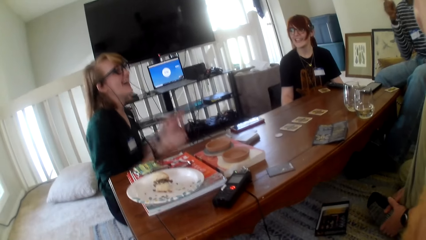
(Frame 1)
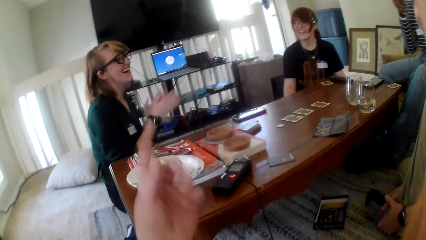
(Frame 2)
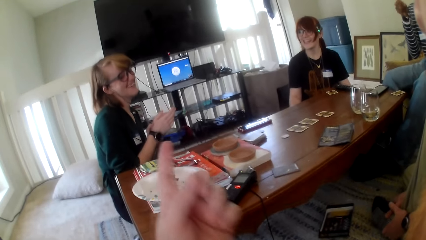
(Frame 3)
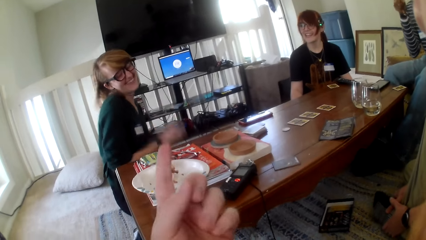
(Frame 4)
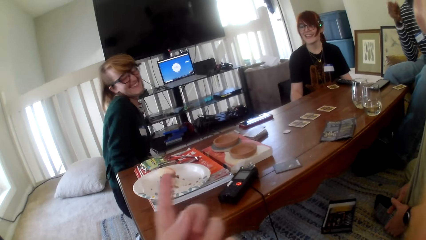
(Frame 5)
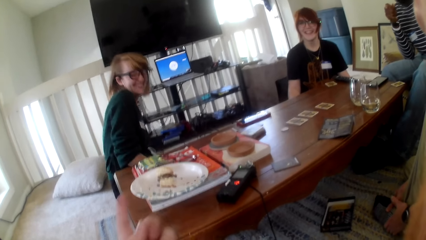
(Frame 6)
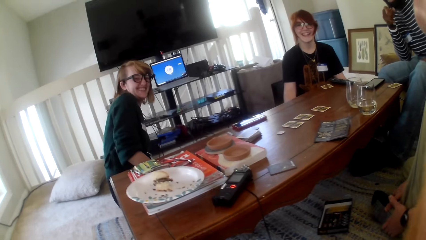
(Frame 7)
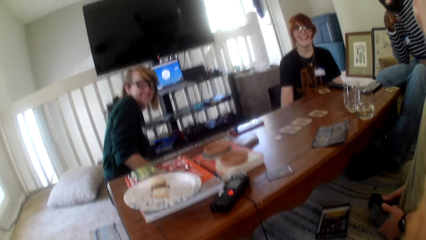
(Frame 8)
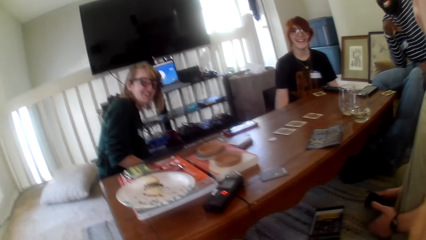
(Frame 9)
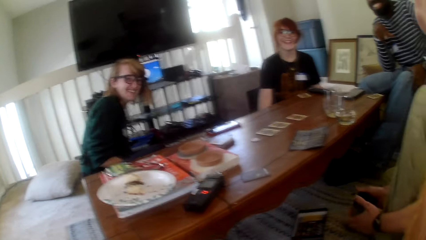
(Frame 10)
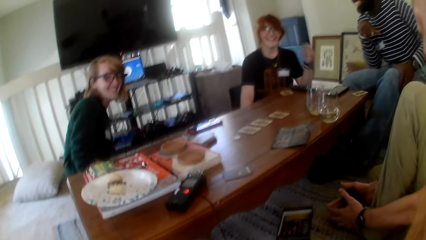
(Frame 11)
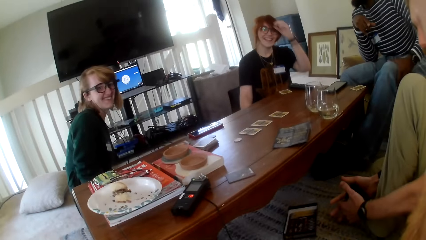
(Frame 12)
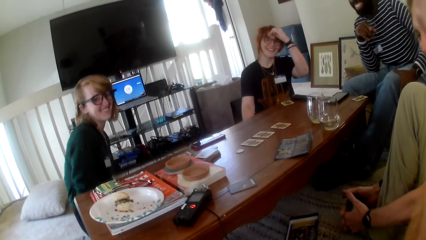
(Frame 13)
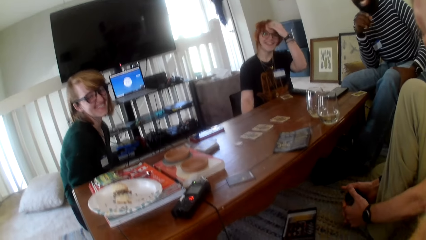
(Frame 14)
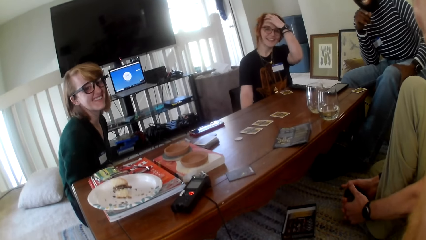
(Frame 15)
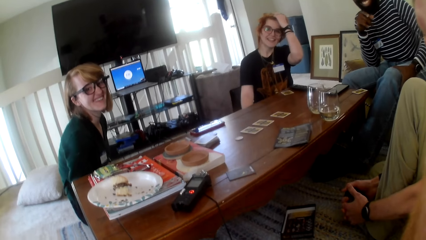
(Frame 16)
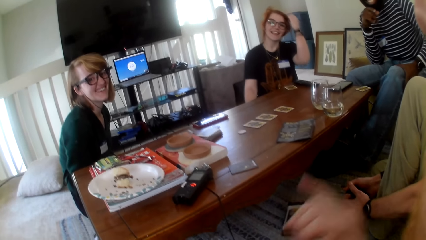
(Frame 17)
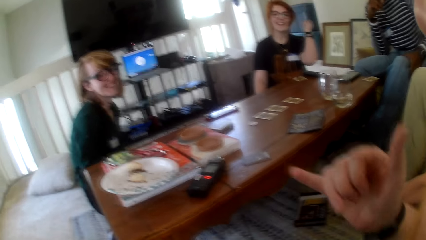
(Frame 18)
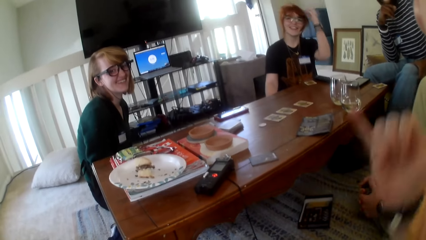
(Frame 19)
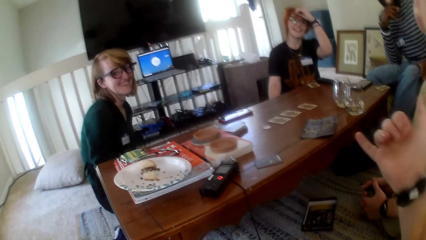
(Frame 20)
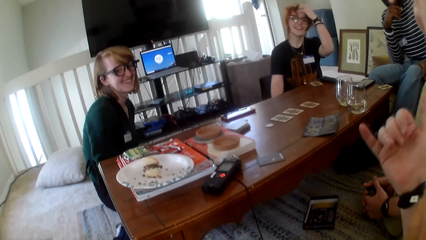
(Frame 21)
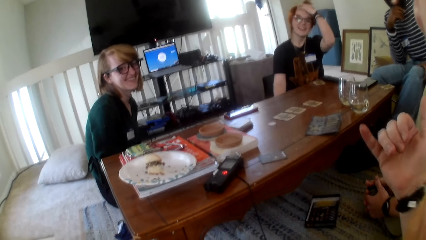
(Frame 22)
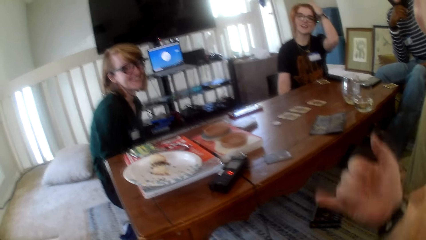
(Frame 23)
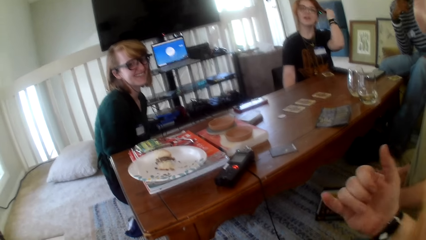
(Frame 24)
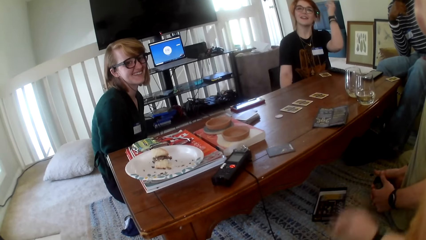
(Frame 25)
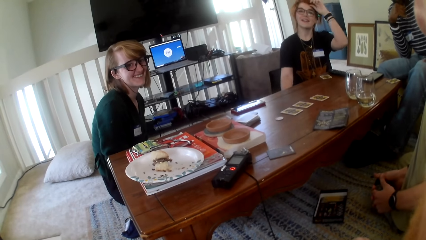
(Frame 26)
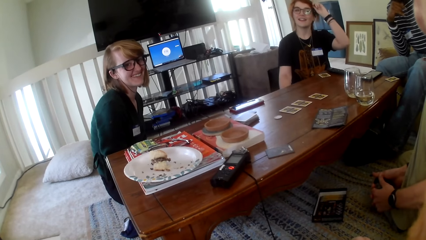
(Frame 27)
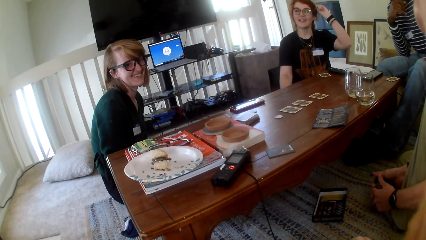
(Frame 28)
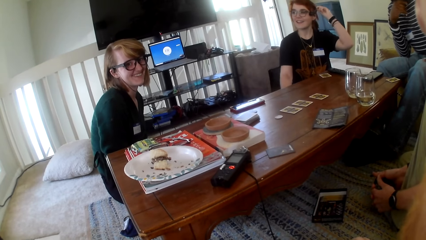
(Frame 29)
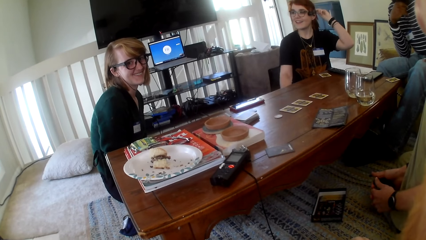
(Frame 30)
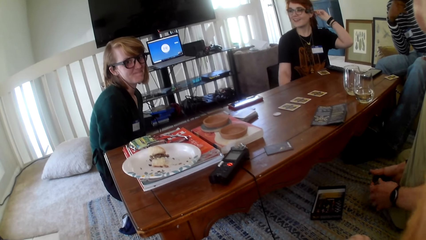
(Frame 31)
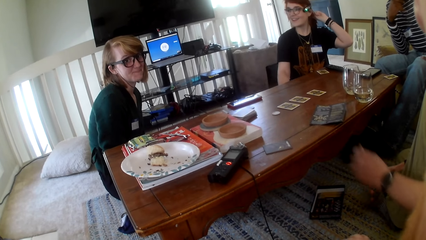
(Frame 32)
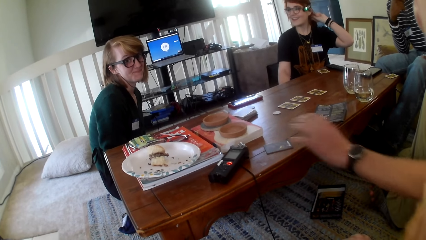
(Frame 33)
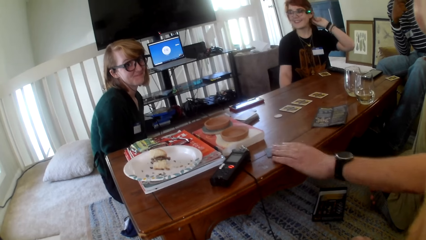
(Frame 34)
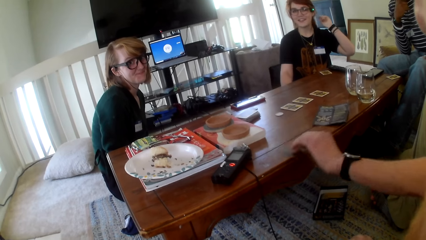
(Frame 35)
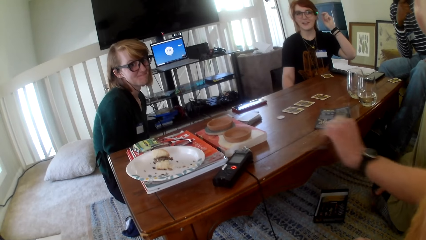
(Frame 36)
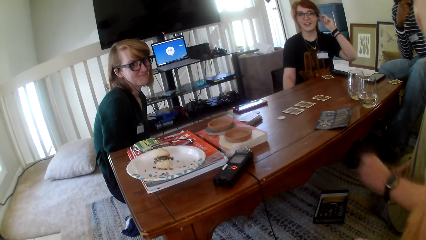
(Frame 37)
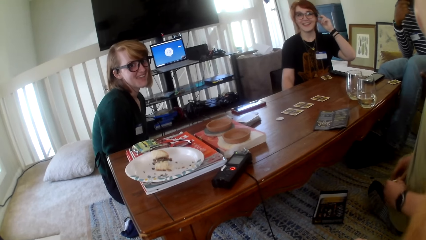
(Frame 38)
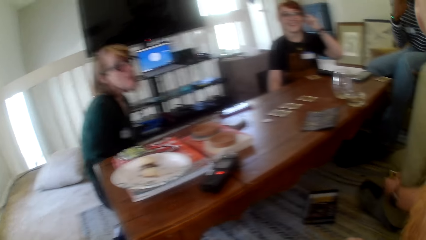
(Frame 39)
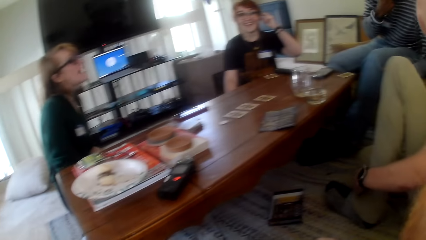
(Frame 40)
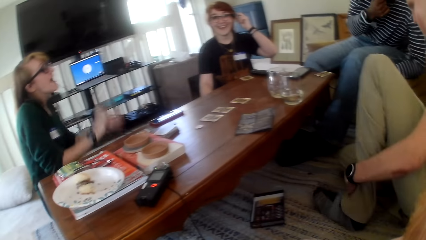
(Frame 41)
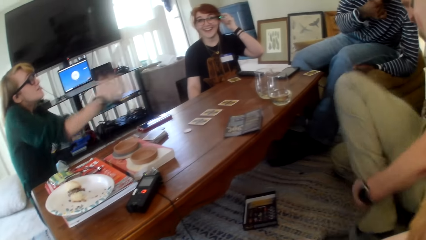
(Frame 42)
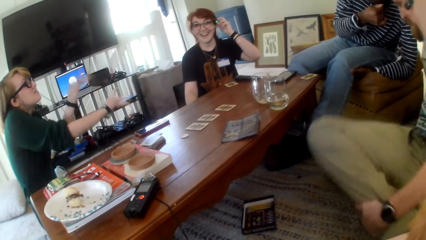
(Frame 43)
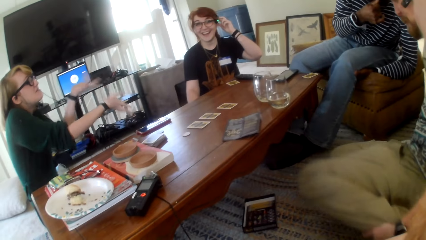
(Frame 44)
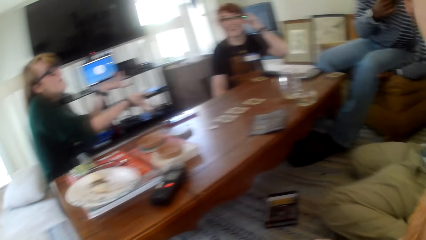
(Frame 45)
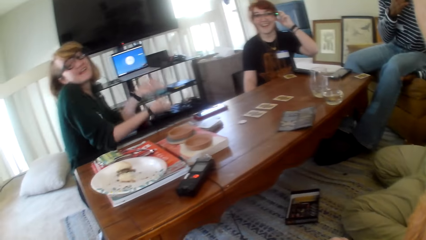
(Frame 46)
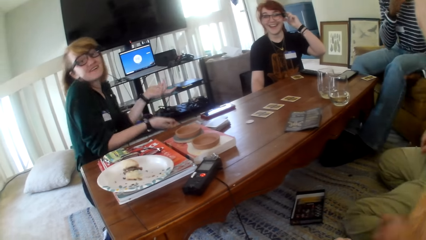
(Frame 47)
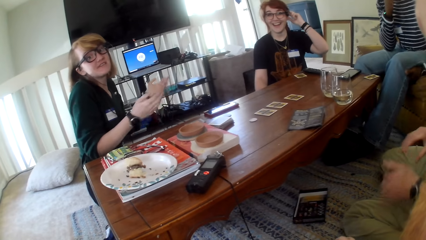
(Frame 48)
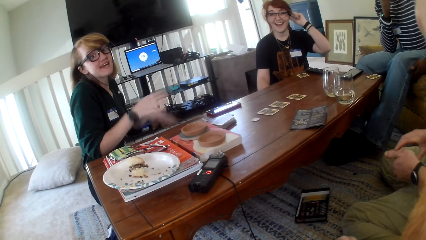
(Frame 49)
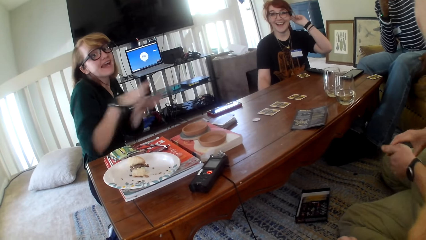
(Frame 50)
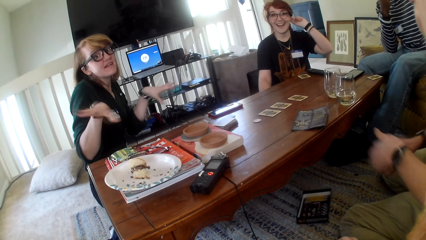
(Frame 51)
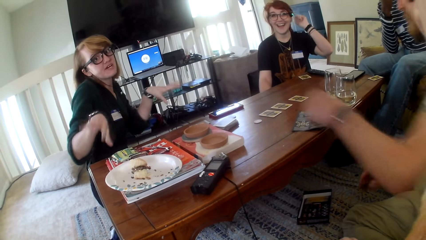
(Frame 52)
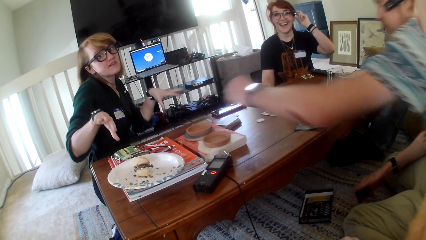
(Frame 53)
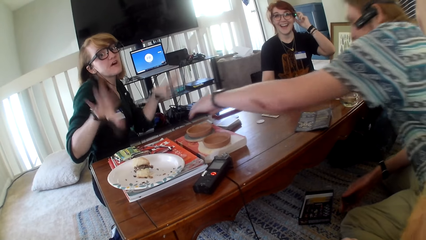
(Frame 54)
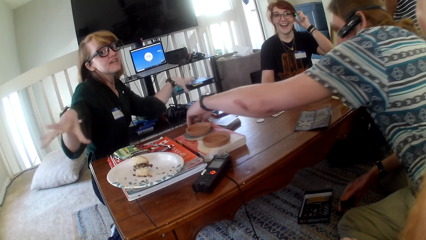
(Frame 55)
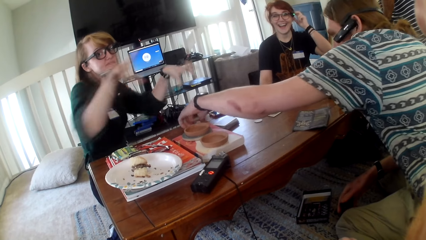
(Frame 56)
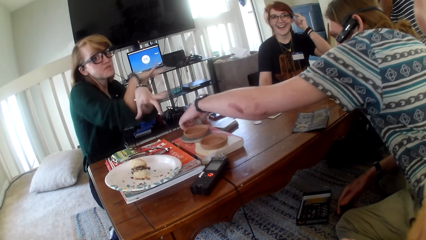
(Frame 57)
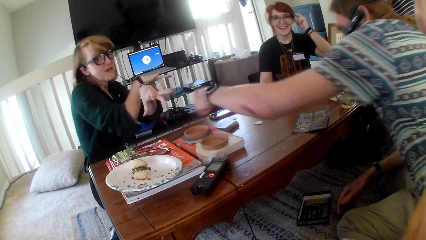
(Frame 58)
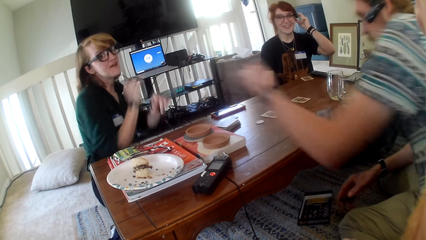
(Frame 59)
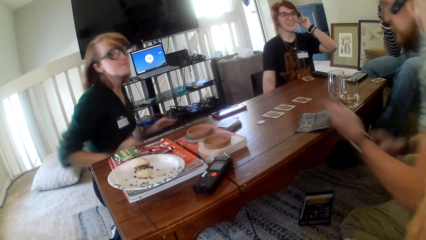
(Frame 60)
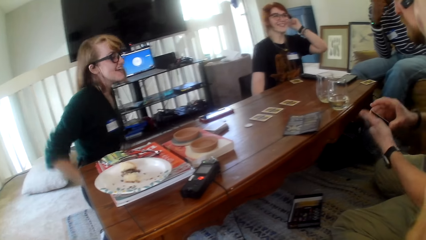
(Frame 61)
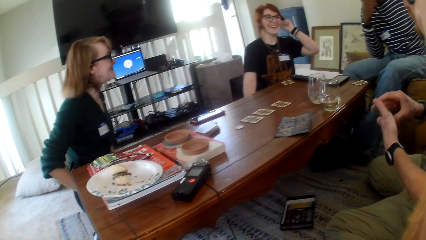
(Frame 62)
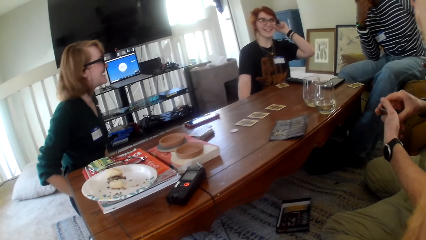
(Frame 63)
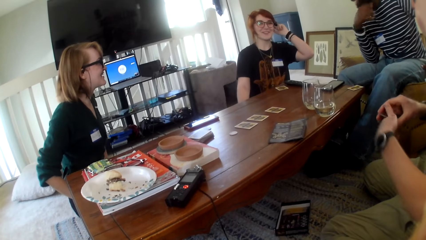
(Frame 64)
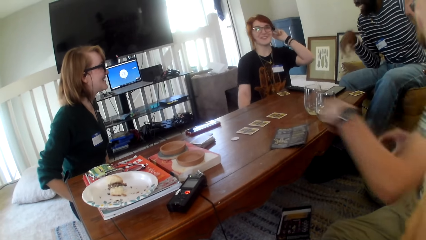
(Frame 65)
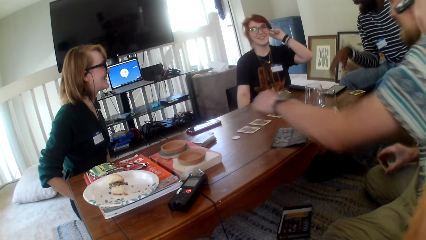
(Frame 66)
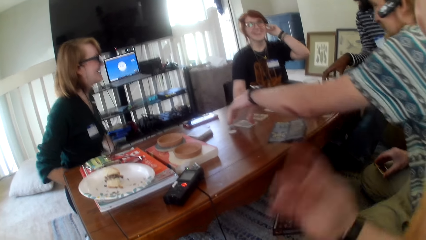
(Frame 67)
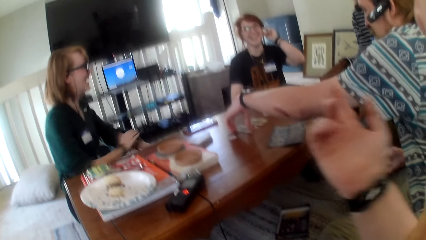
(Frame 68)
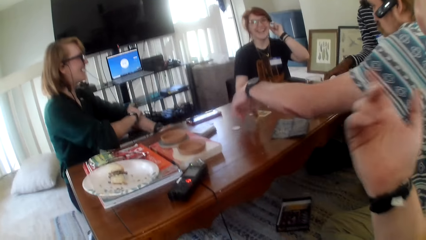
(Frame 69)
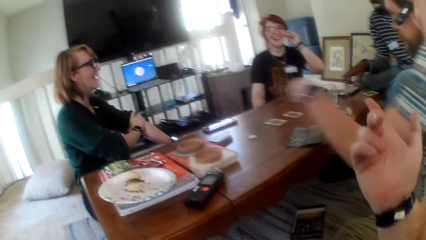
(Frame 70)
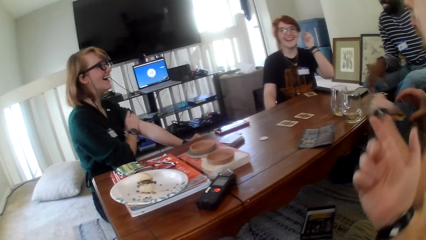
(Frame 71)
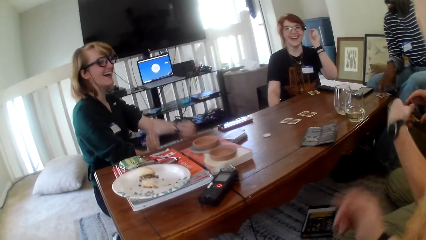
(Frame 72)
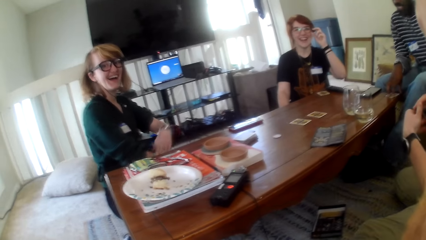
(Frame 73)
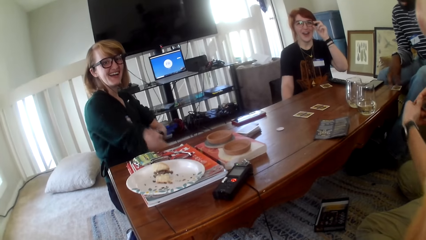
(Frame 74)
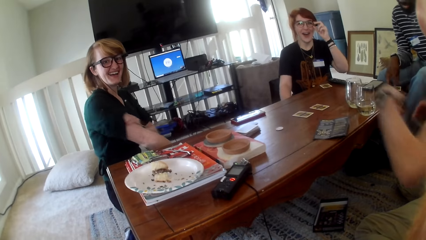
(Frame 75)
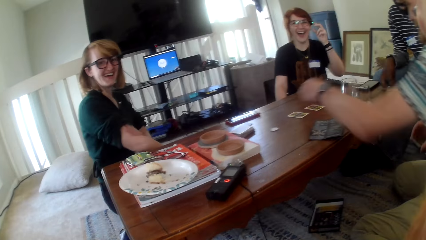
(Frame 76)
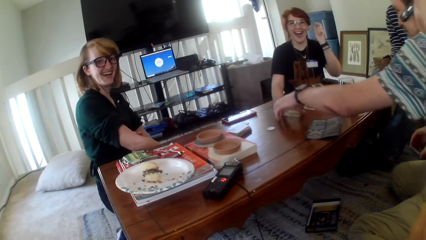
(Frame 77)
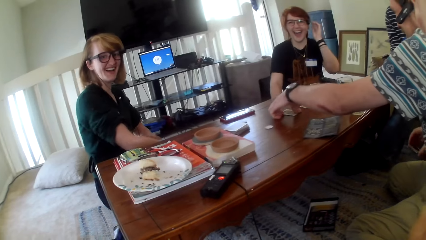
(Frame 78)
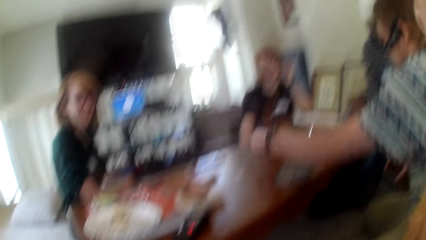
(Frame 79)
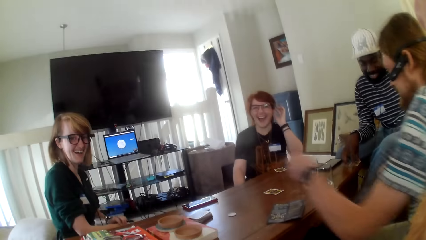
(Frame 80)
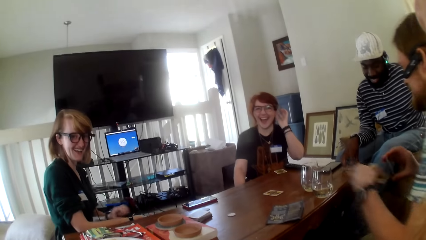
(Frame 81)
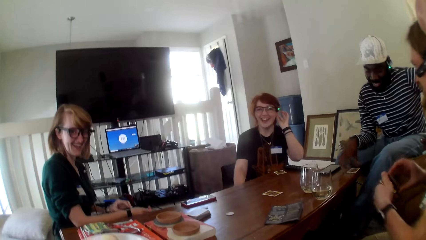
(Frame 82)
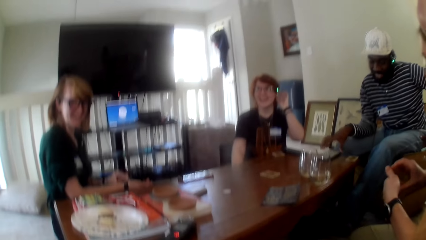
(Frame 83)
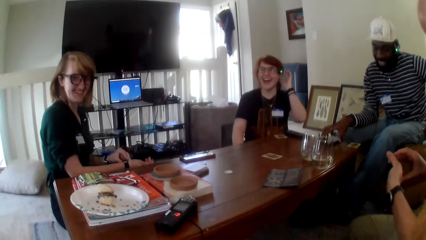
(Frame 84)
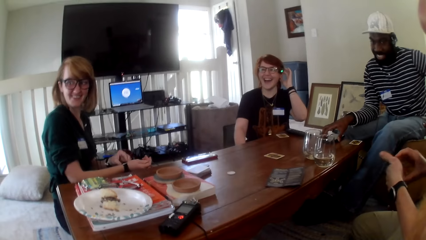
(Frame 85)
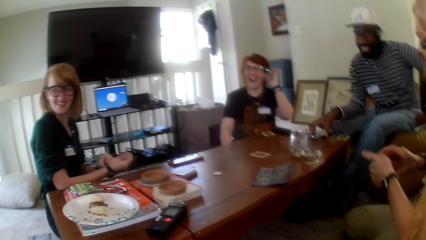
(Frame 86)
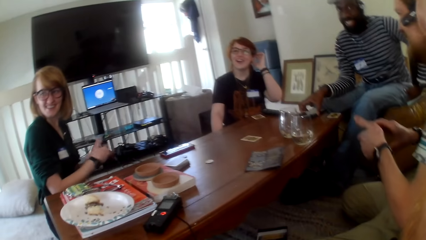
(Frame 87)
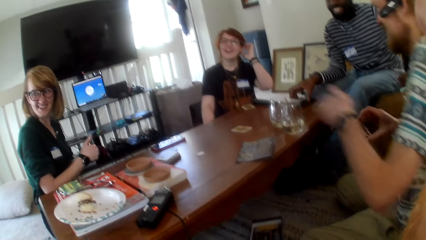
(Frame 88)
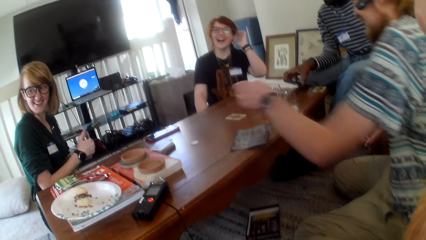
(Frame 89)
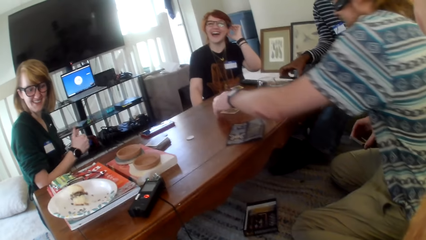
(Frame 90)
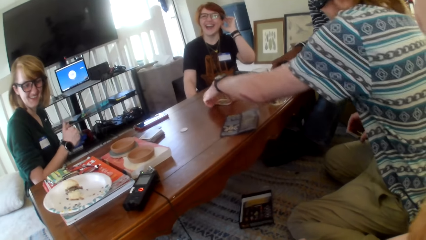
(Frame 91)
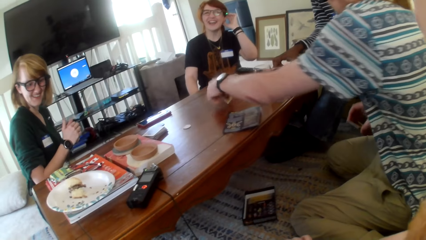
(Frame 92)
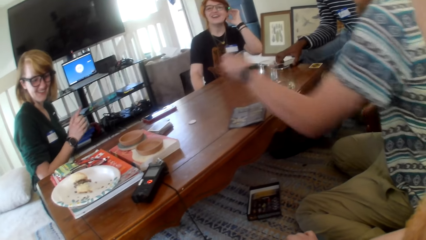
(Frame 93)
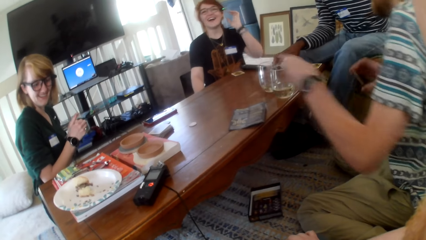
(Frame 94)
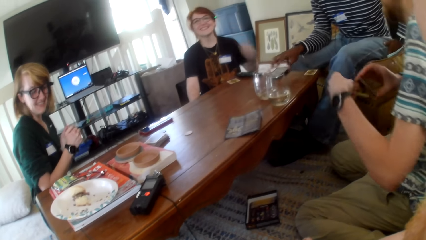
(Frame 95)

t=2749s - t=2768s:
A person claps hands. The camera wearer points at the person. They talk pointing fingers. Another person picks up a card on the table. The first person shows a hand sign. The other person picks up a card on the table.
